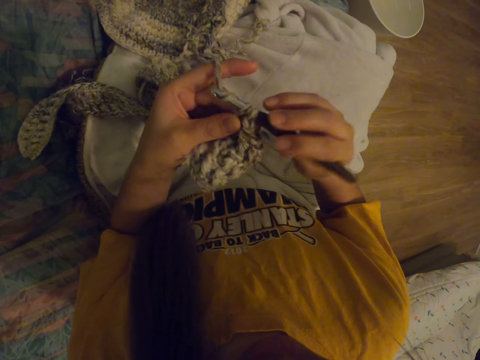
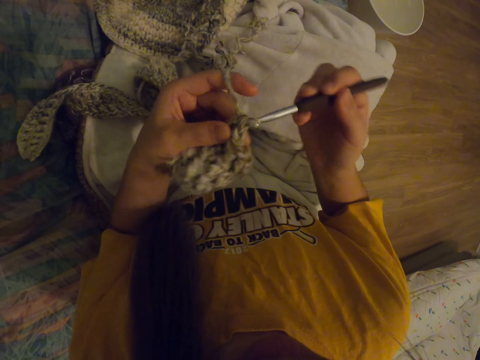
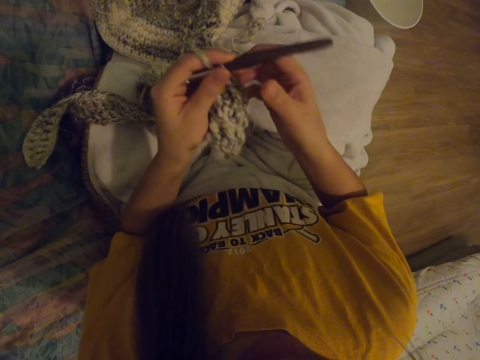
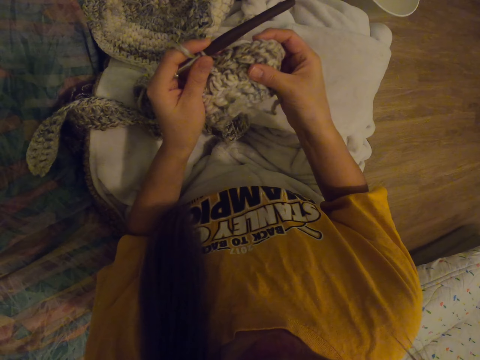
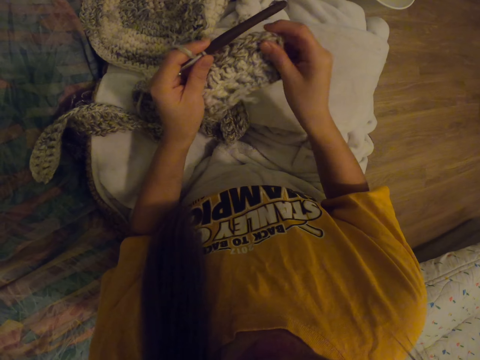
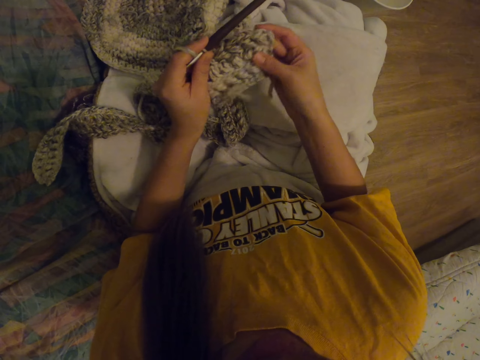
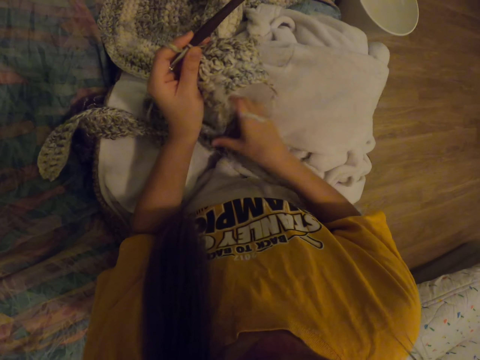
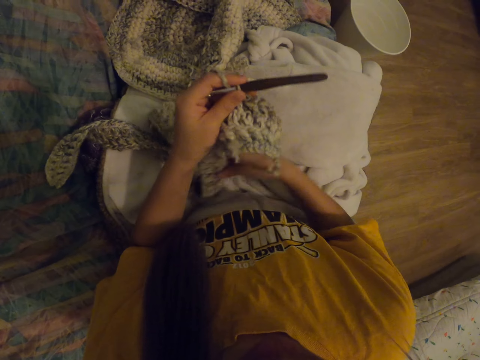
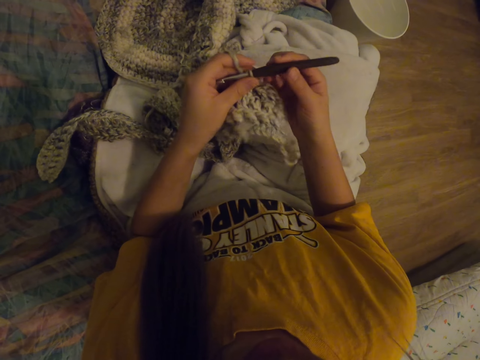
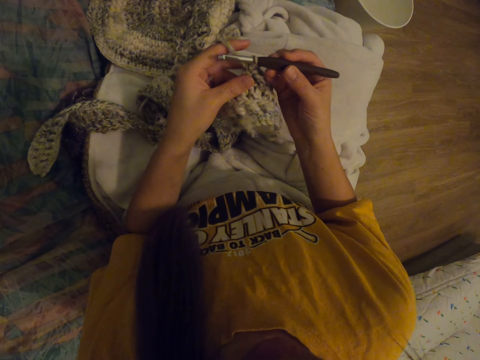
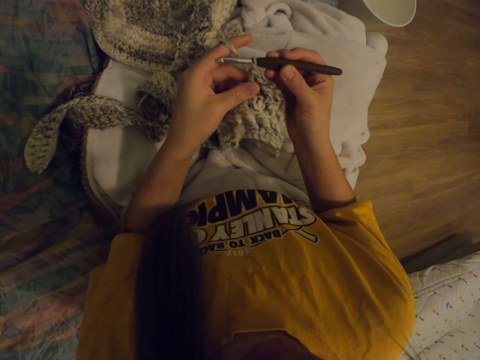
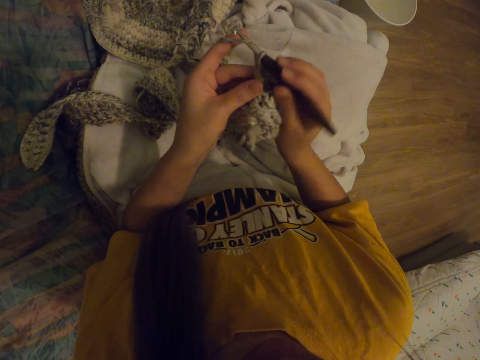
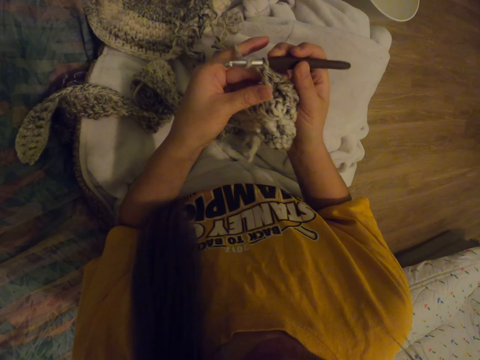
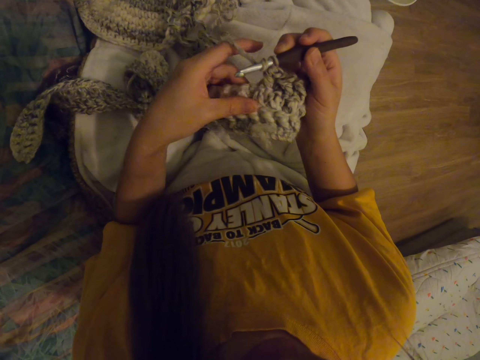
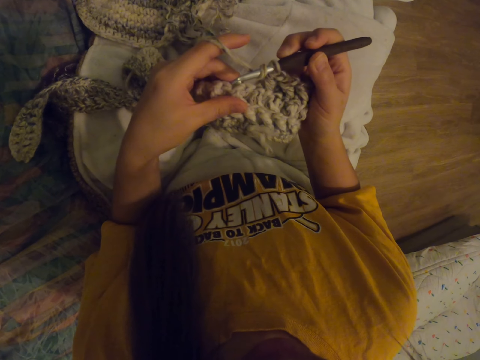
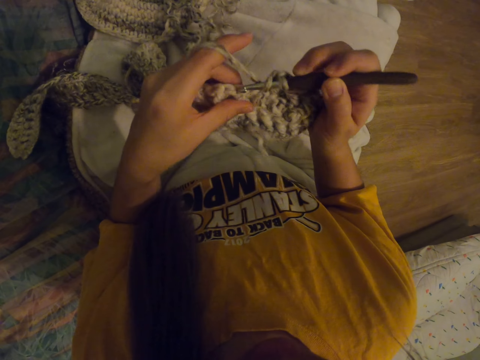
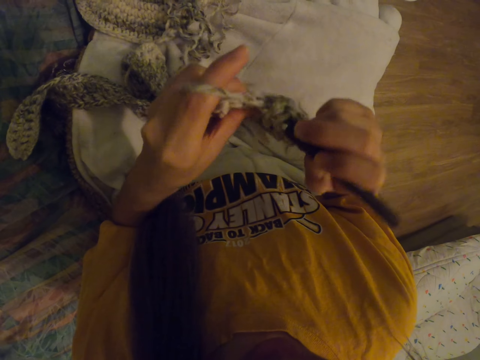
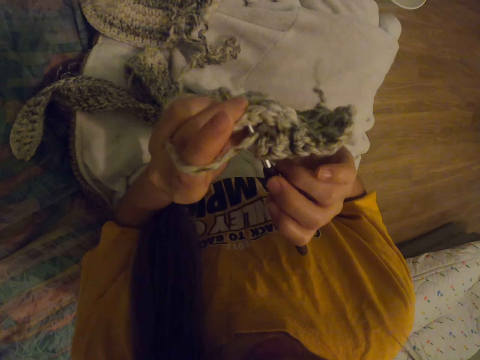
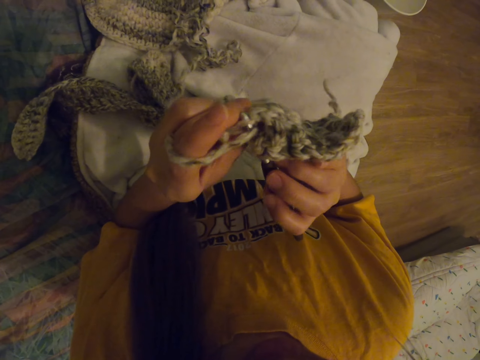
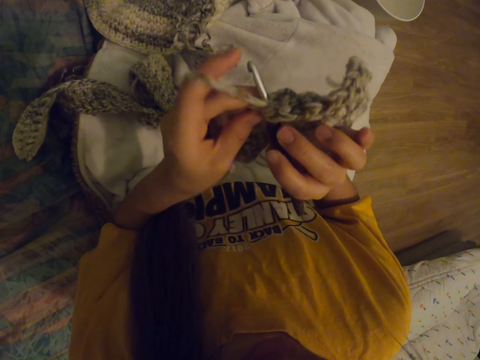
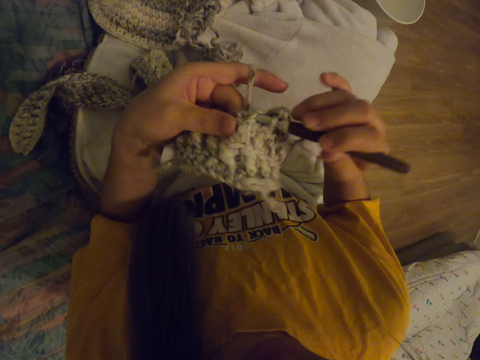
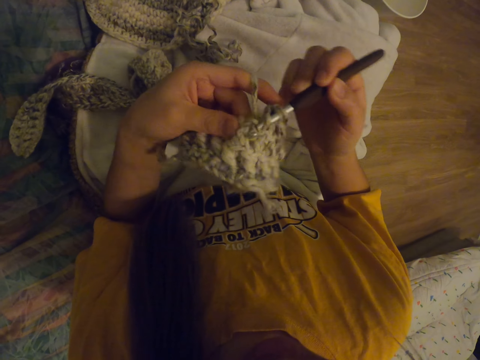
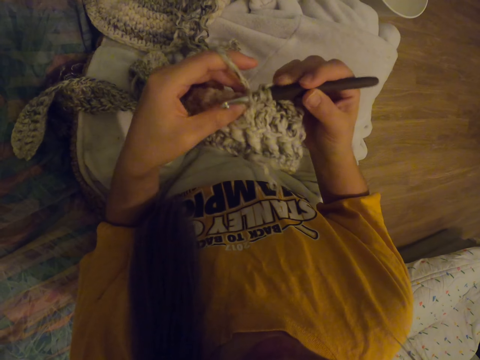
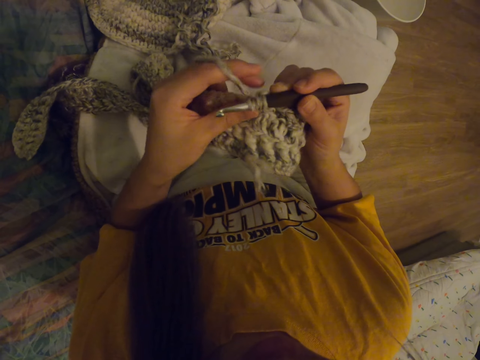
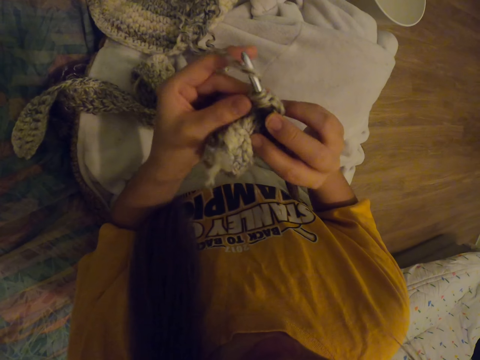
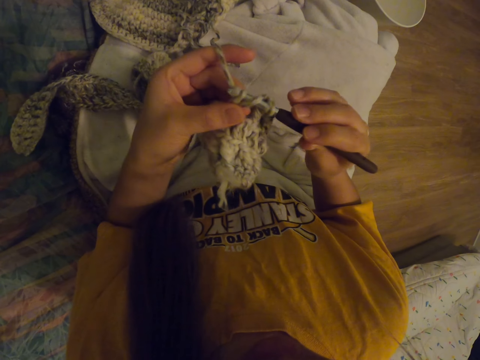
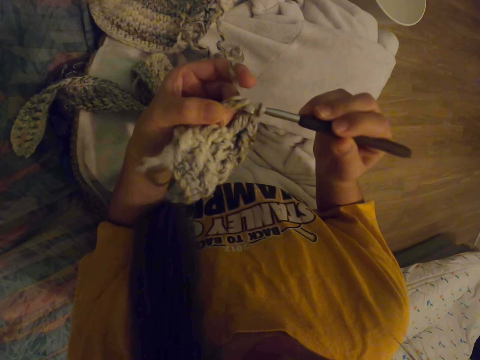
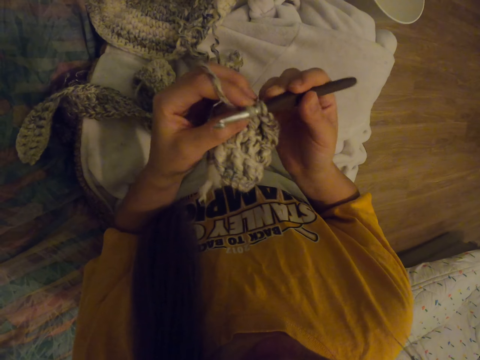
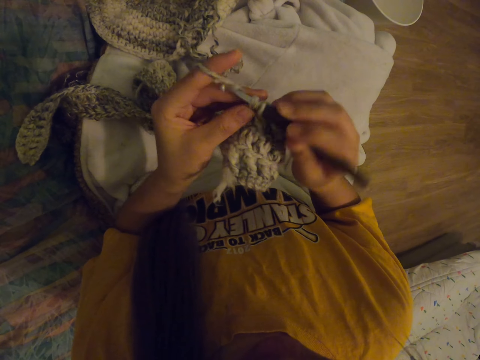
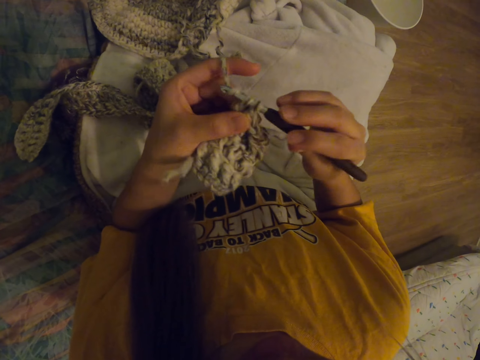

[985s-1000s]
The camera wearer adjusts the scarf crocheting. They start to crochet.

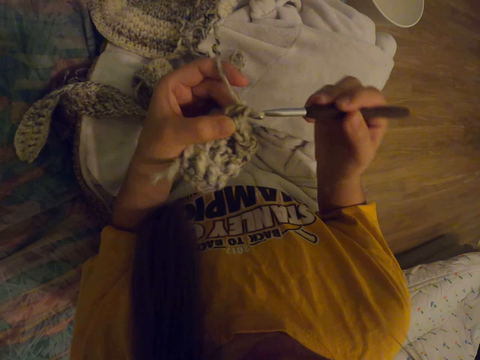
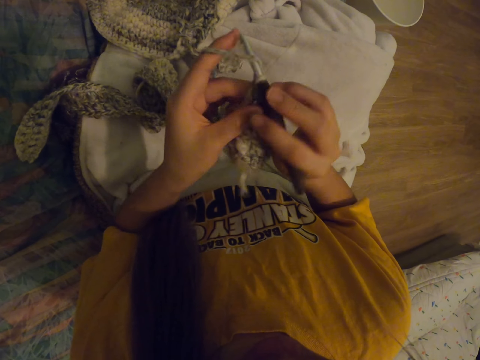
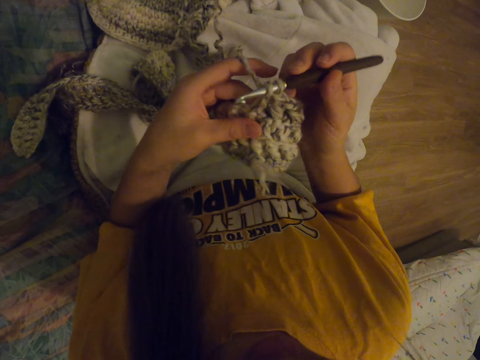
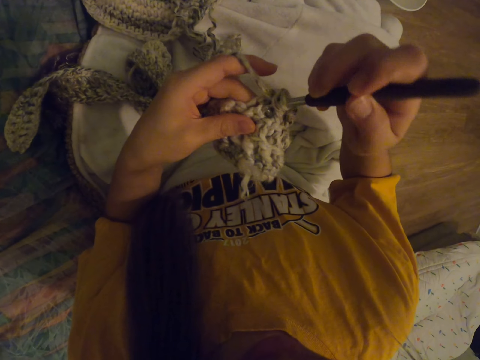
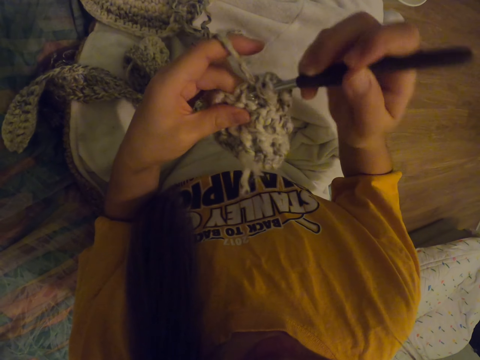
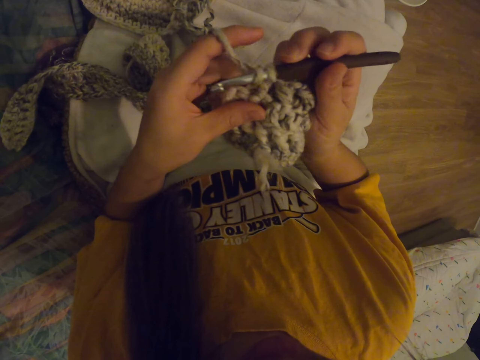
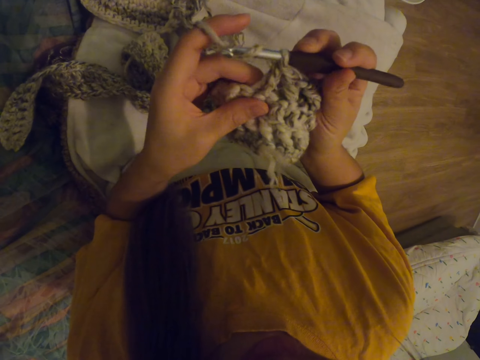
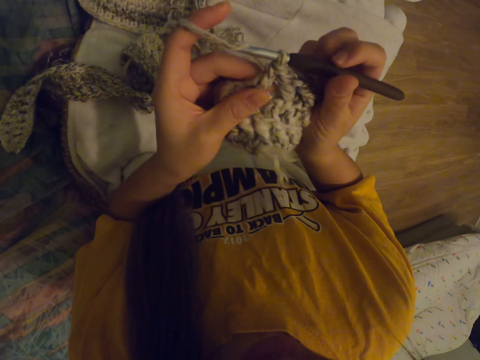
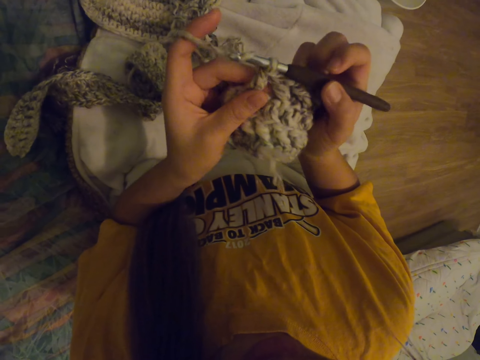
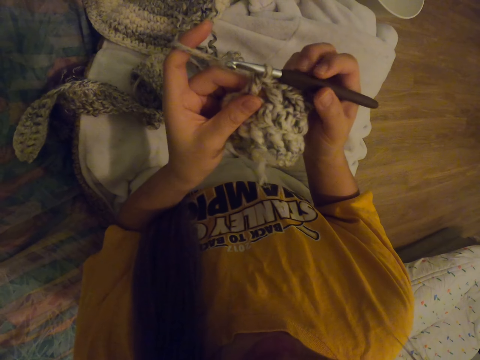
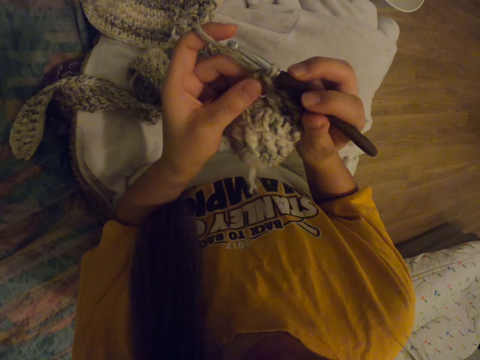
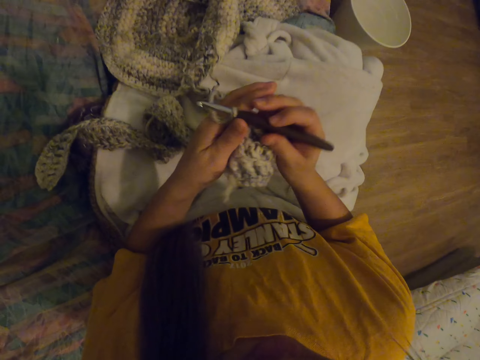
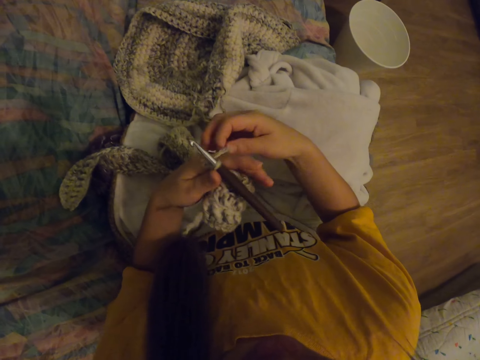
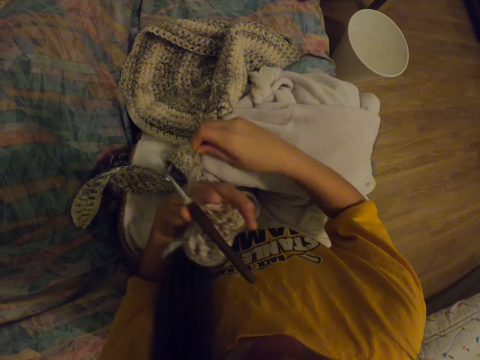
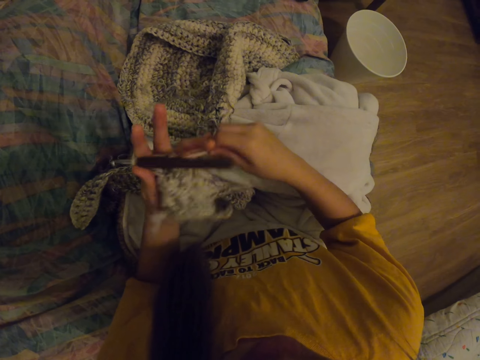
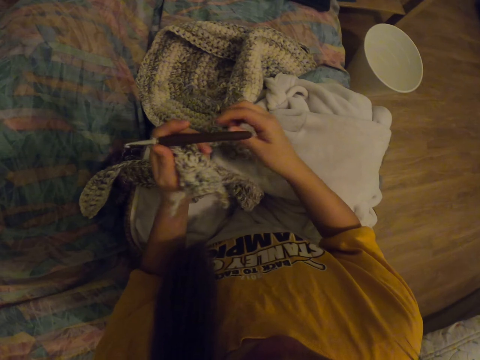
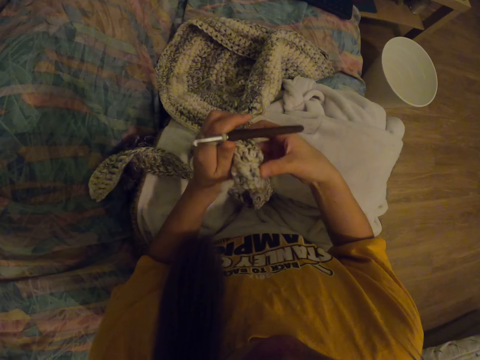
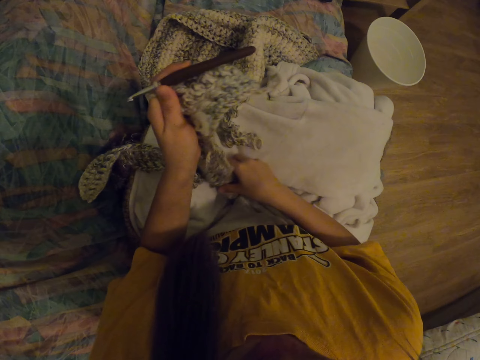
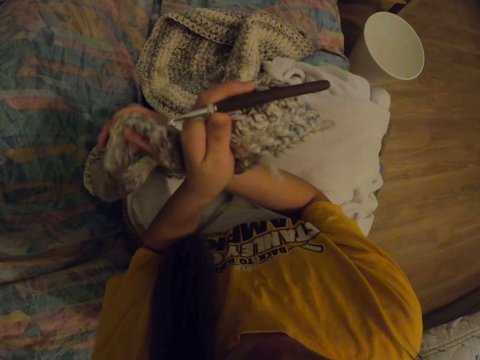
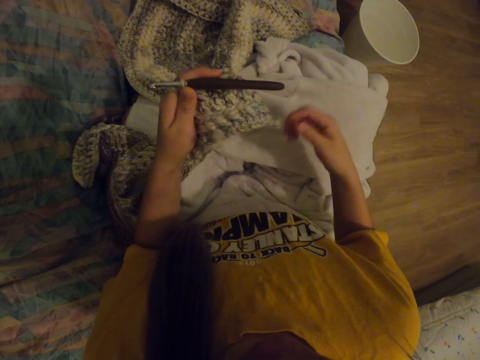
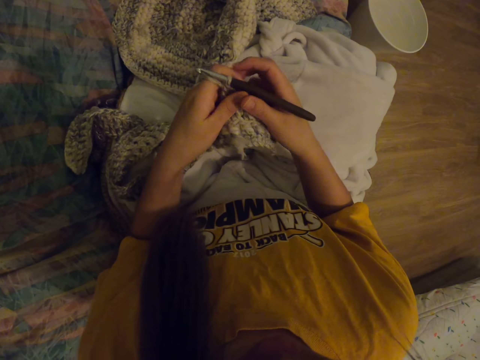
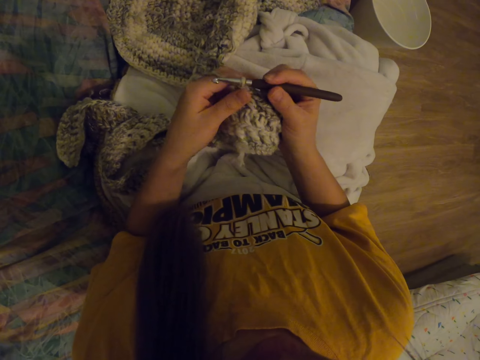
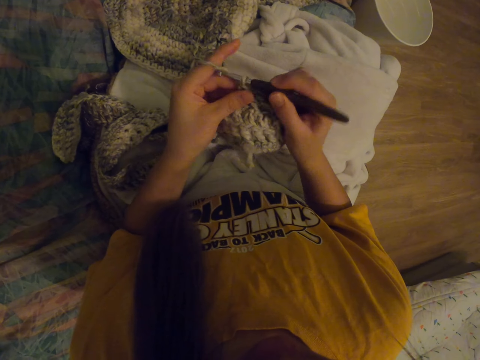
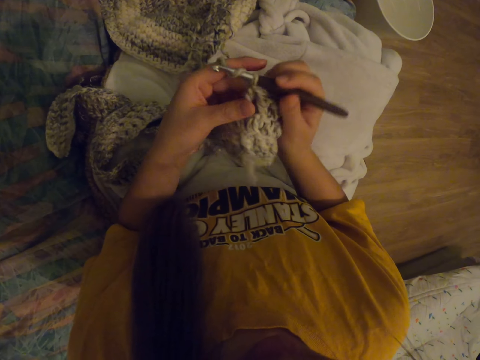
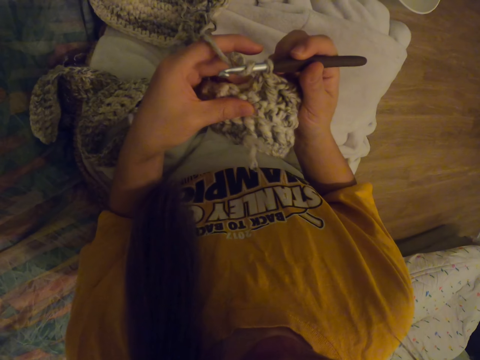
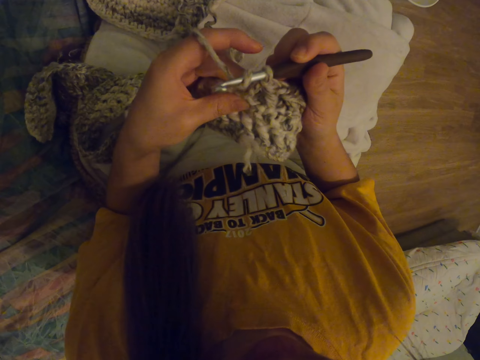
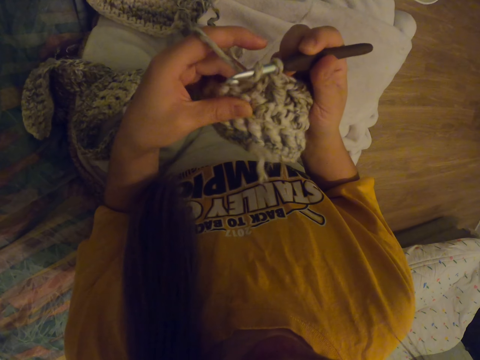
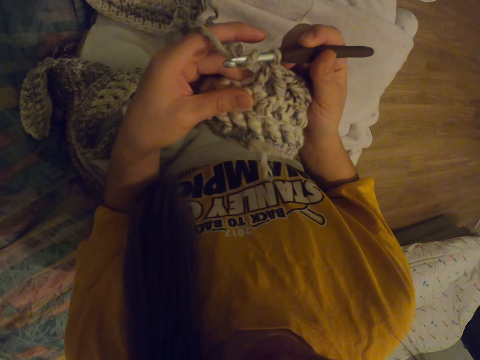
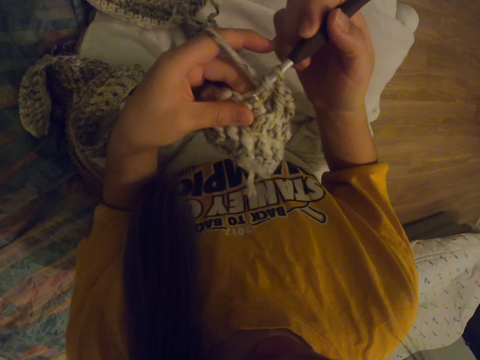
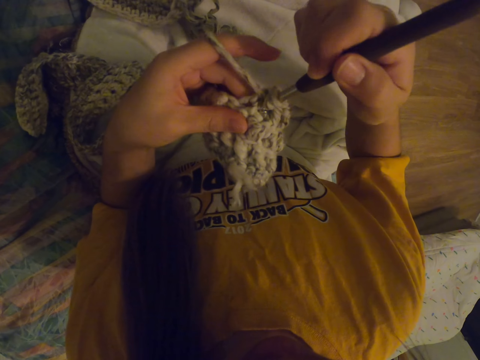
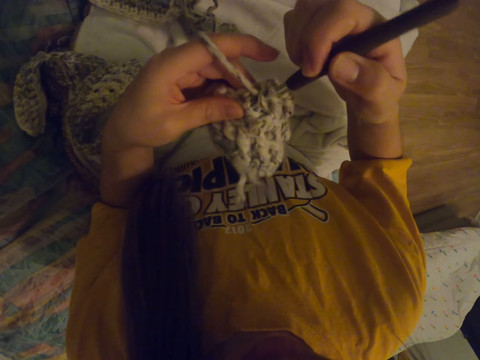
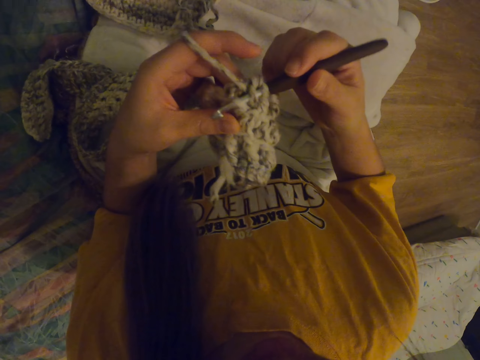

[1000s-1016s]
The camera wearer adjusts the crochet thread. They adjust the scarf crocheting. They start to crochet.
